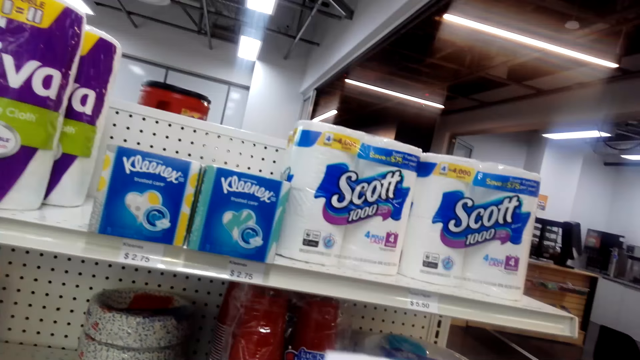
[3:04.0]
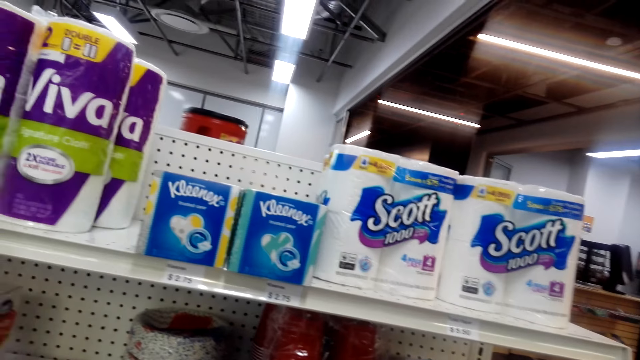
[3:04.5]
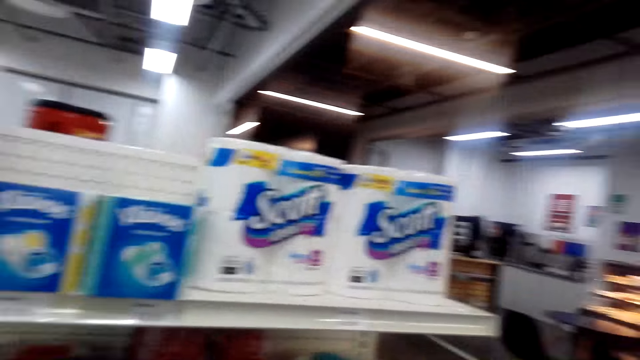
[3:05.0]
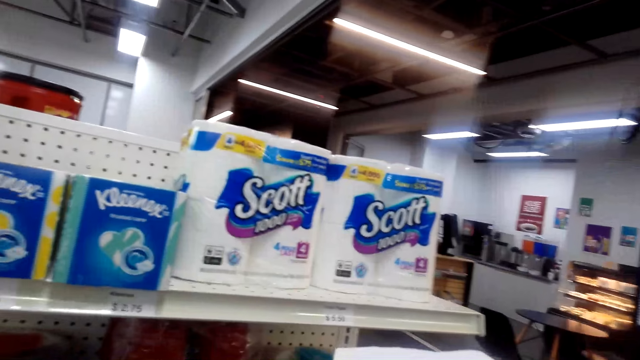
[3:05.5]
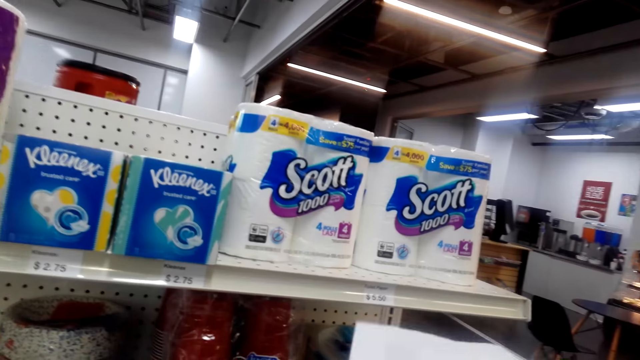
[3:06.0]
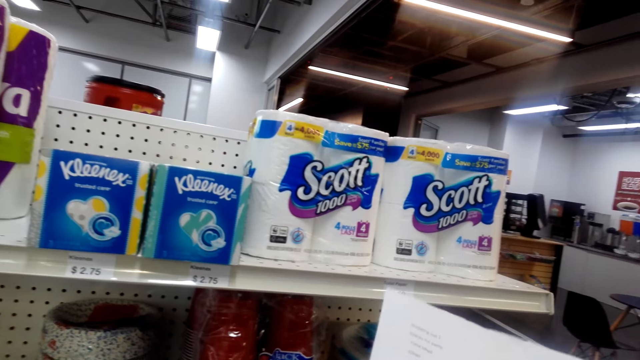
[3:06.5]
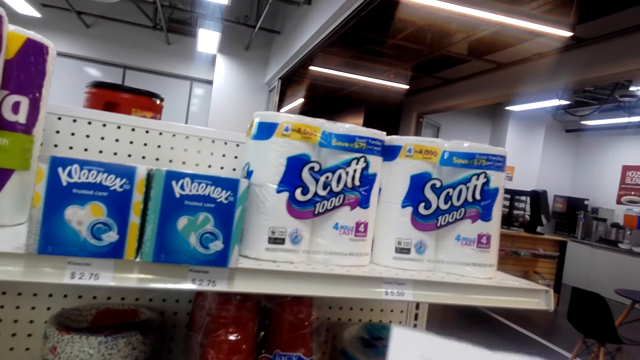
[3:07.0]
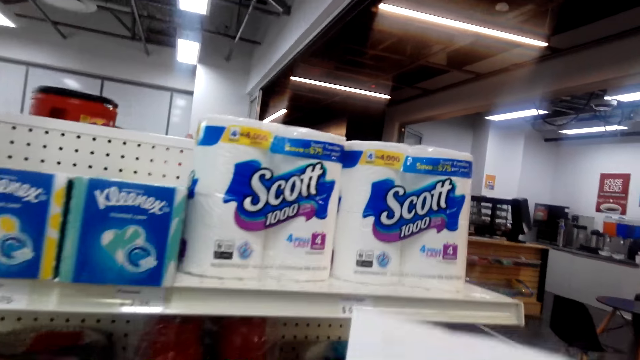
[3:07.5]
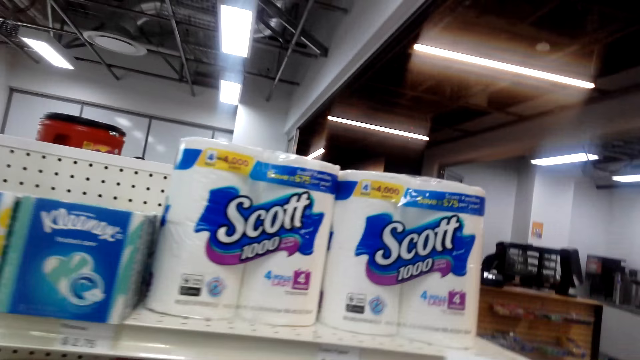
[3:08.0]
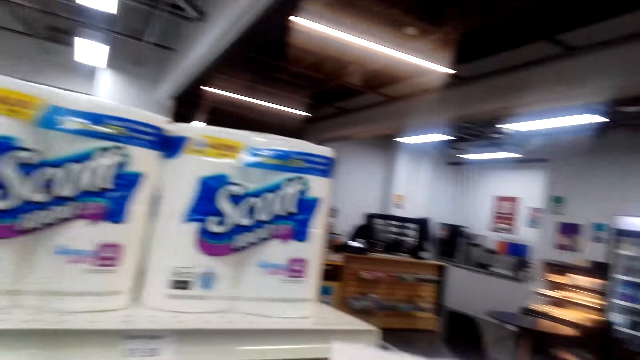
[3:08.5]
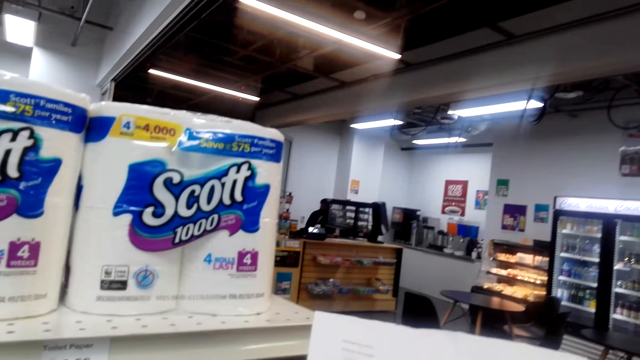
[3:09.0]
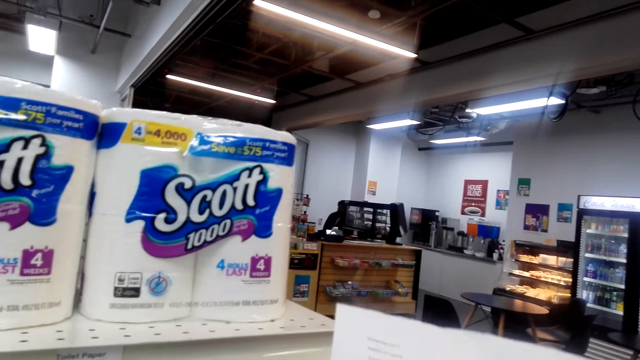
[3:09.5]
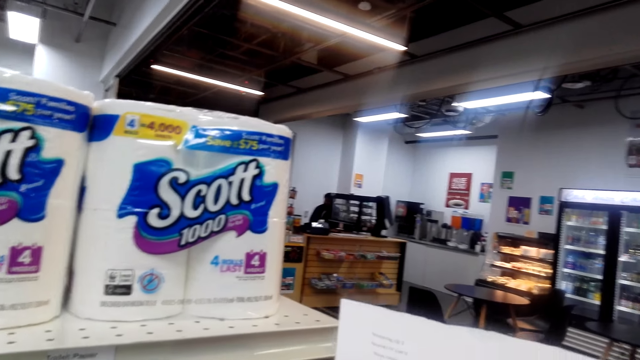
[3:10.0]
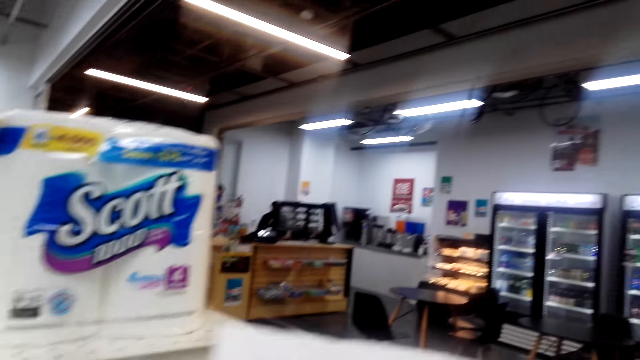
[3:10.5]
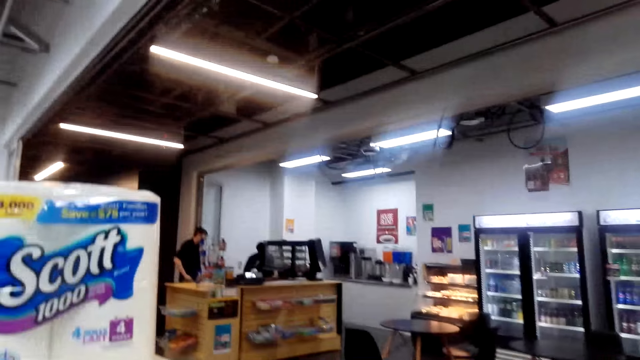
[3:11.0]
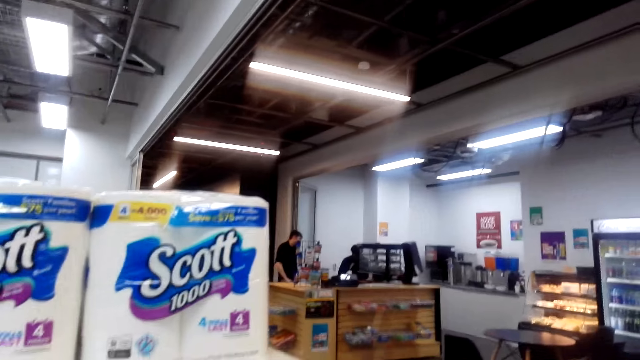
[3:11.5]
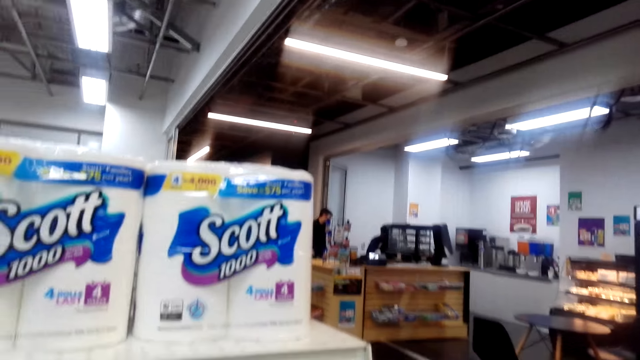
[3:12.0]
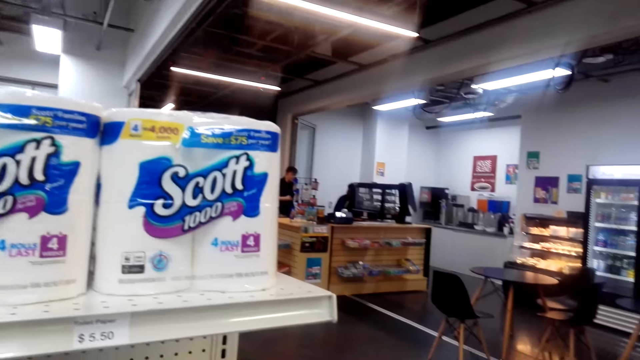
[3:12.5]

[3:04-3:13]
The camera wearer looks around the shelves. They talk to a lady.

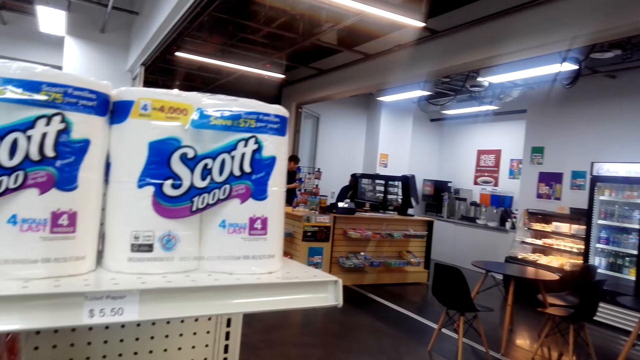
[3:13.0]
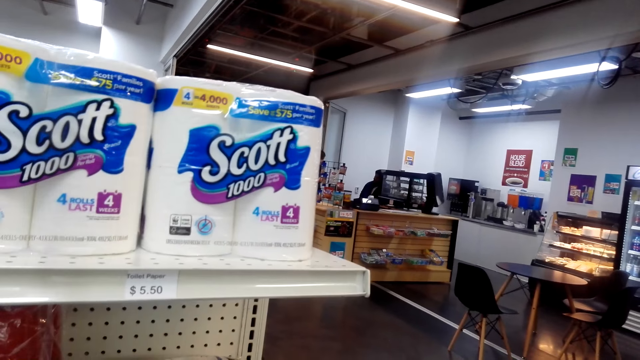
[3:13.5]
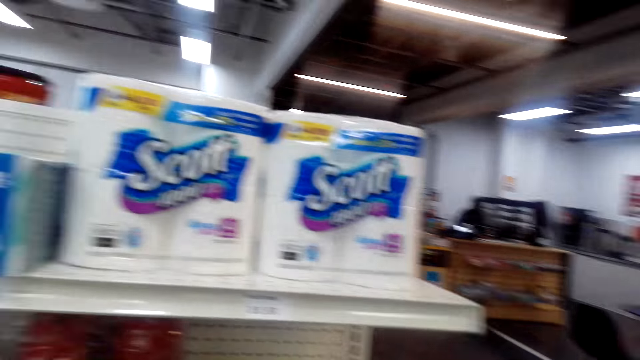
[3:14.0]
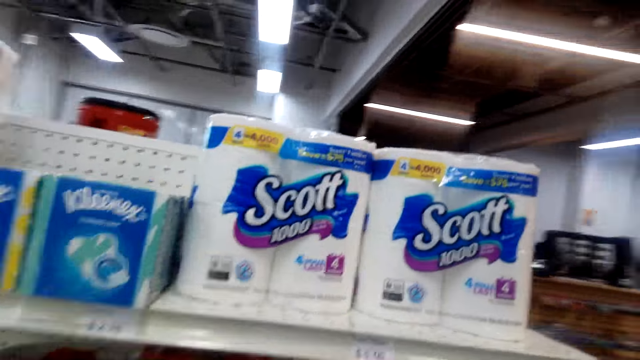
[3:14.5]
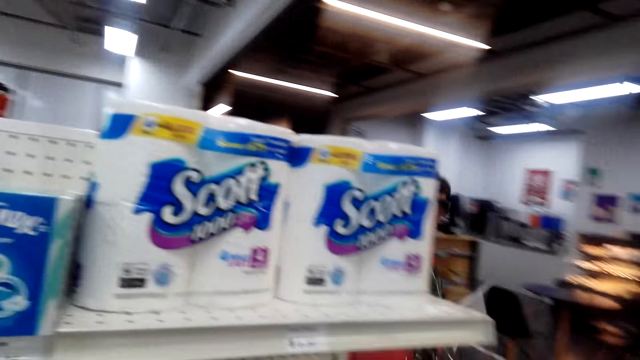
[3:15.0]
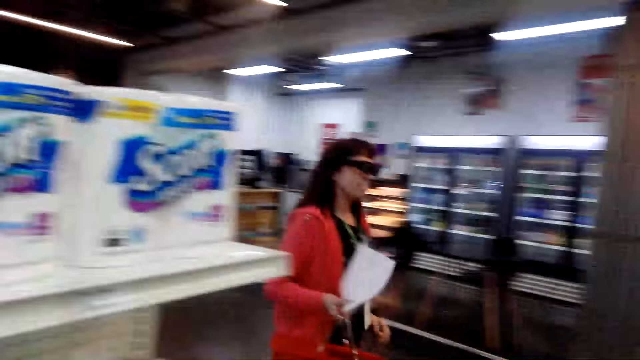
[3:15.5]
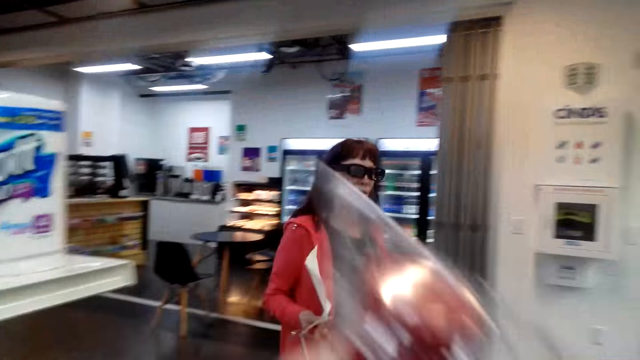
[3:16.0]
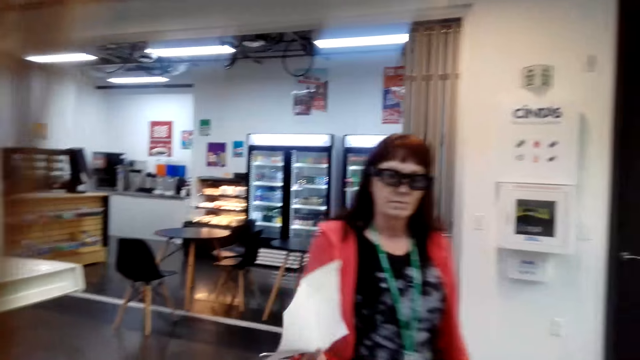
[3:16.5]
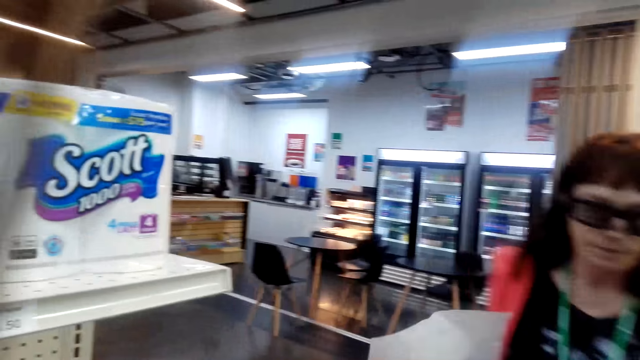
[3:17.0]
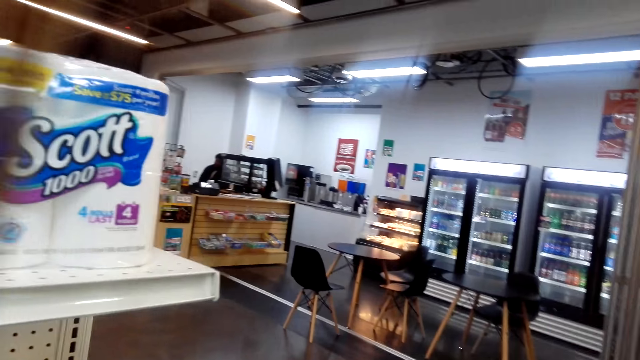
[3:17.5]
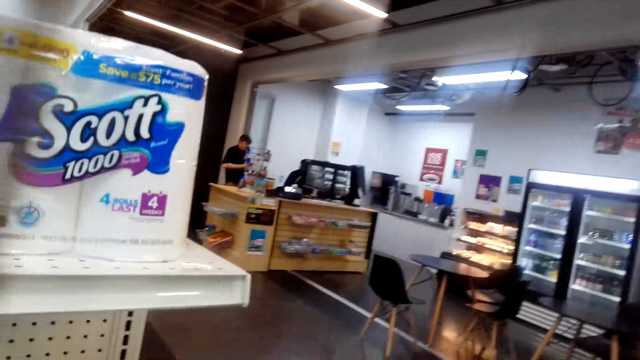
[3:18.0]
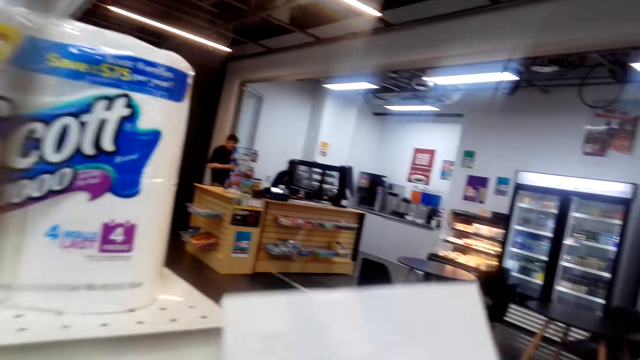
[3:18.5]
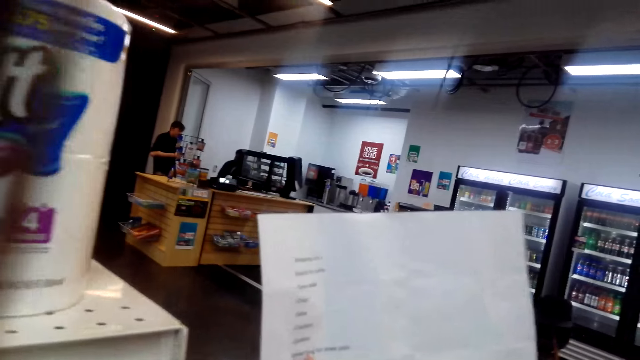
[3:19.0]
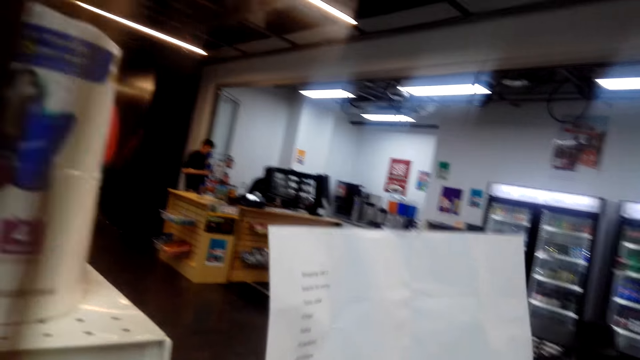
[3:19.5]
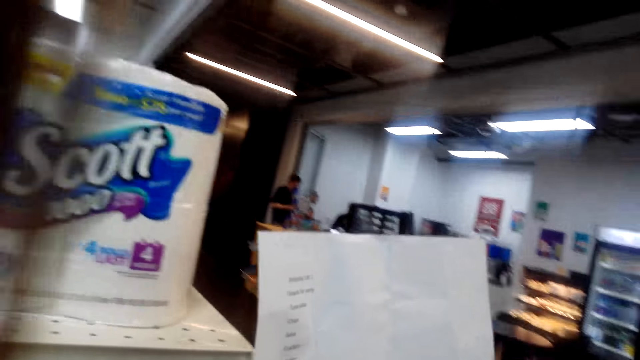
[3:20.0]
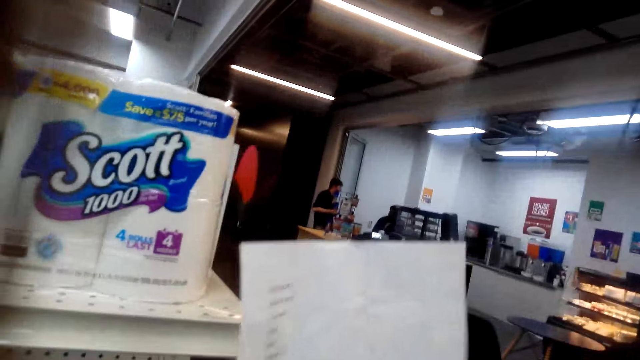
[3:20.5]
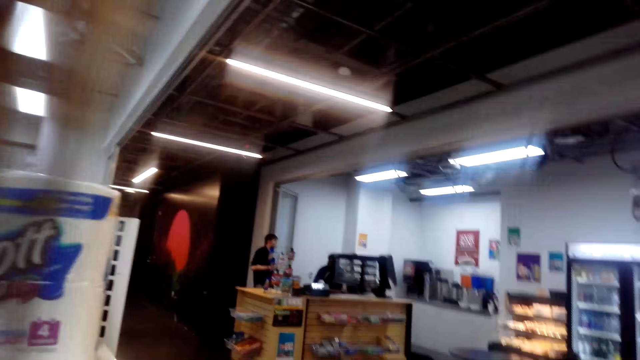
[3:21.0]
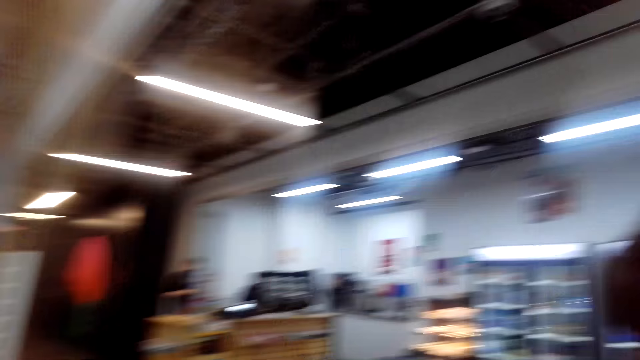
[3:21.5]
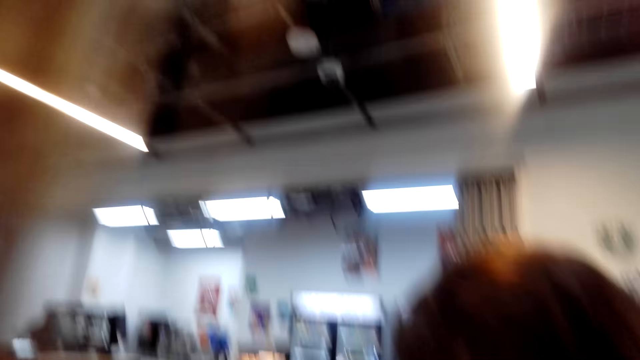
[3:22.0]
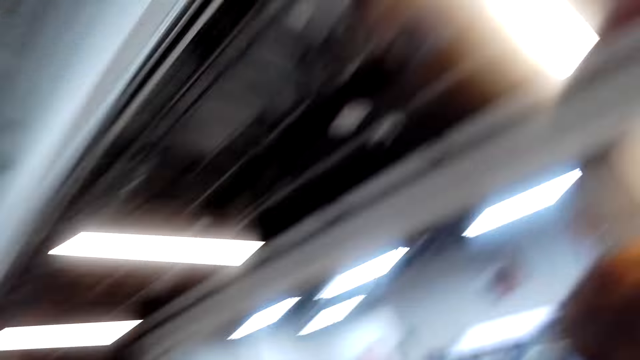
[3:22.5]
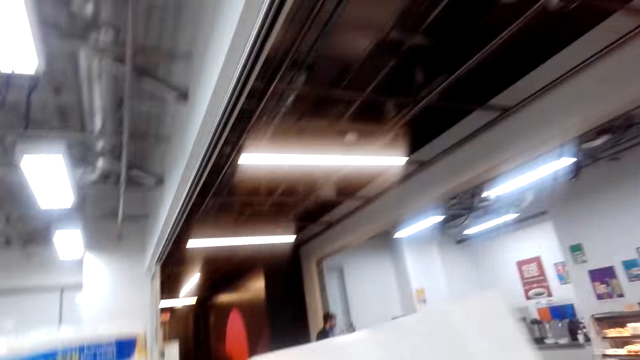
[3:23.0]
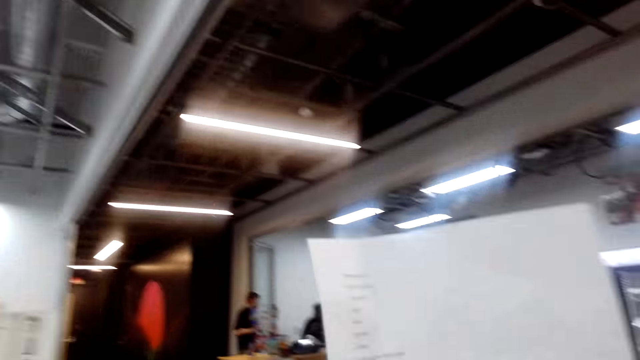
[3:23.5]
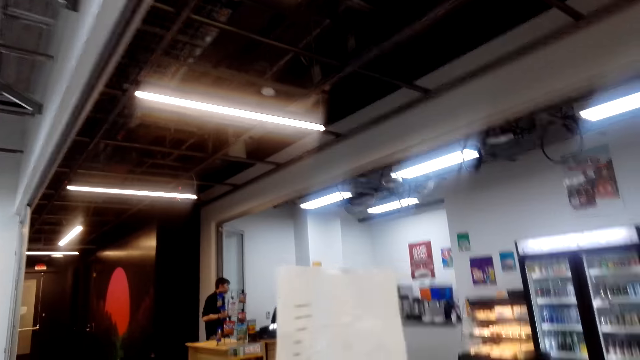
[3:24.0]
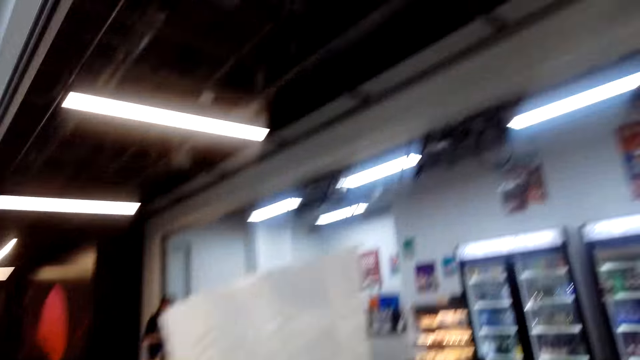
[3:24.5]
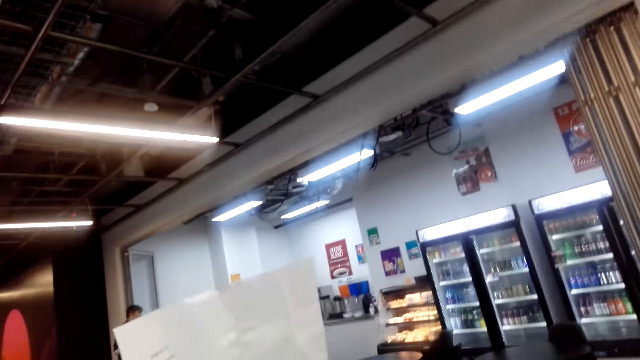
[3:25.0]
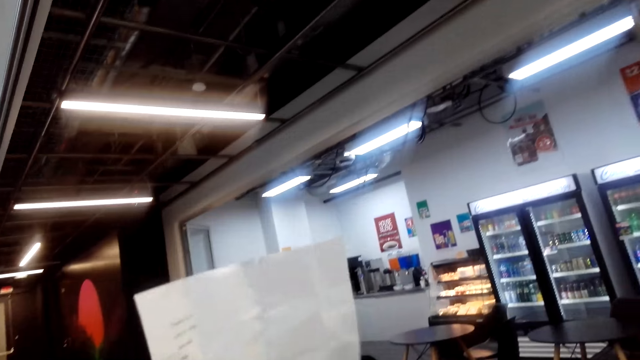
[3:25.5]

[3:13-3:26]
The camera wearer looks around the supermarket. A lady walks on the floor. The lady talks. The camera wearer reads the paper. They talk and look around the supermarket.
